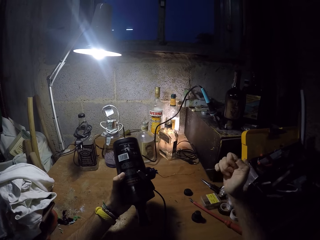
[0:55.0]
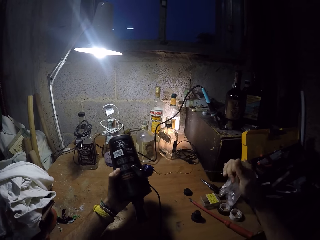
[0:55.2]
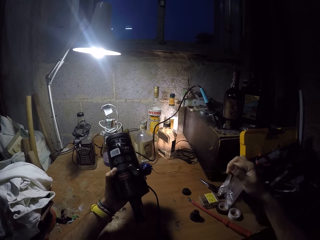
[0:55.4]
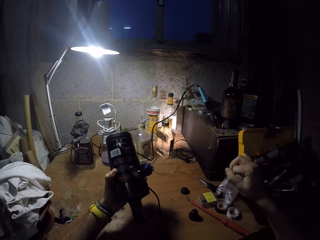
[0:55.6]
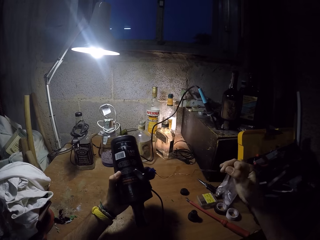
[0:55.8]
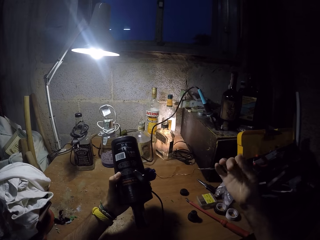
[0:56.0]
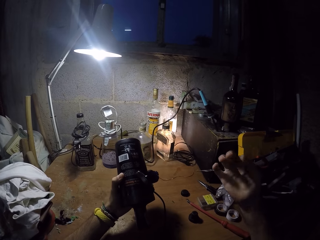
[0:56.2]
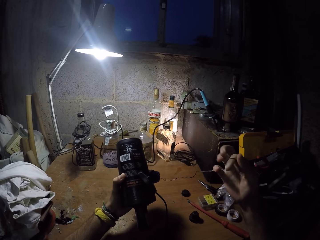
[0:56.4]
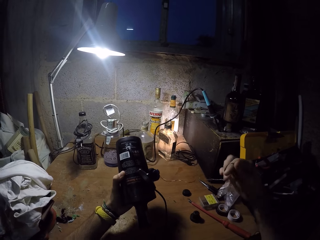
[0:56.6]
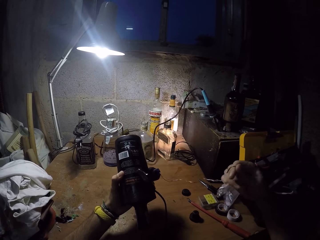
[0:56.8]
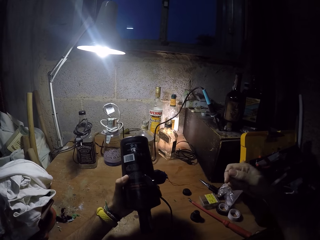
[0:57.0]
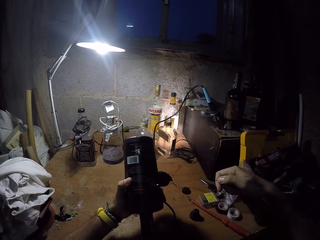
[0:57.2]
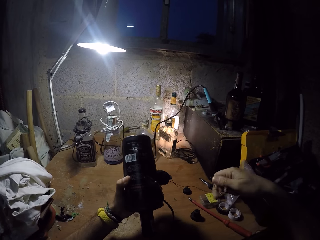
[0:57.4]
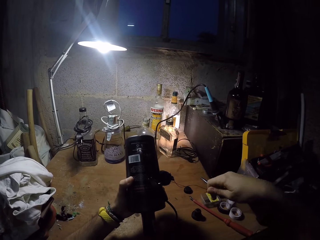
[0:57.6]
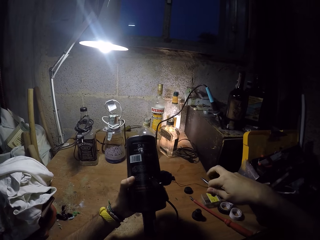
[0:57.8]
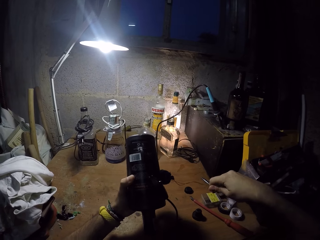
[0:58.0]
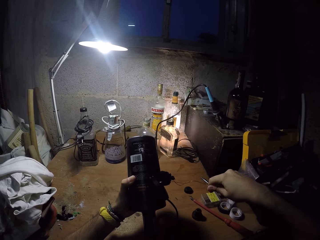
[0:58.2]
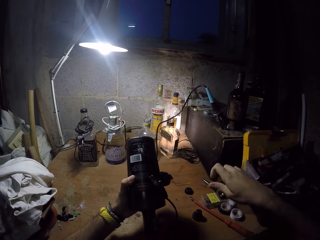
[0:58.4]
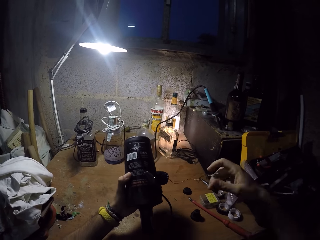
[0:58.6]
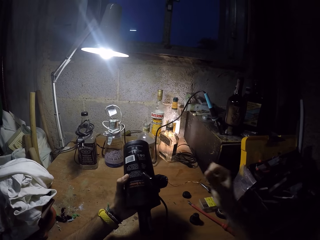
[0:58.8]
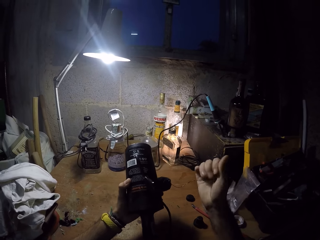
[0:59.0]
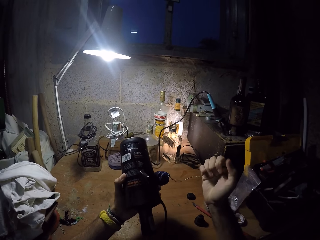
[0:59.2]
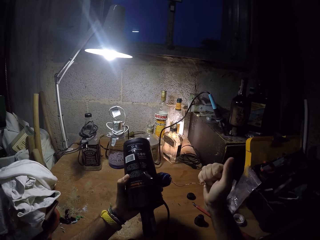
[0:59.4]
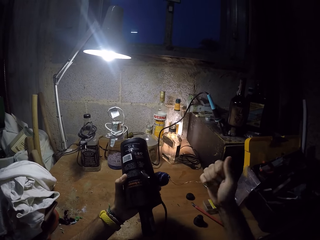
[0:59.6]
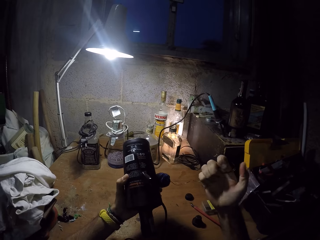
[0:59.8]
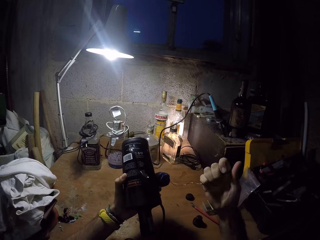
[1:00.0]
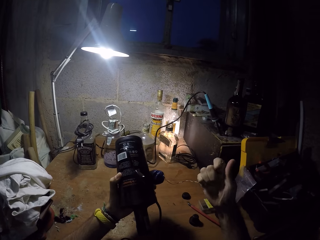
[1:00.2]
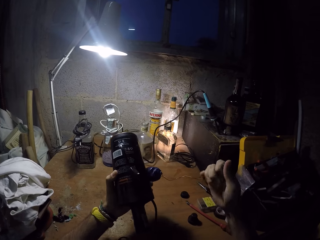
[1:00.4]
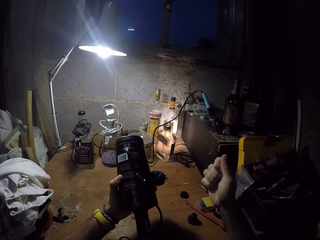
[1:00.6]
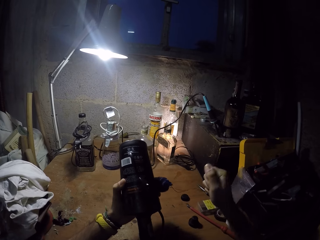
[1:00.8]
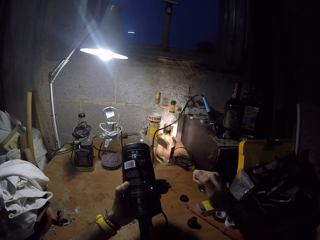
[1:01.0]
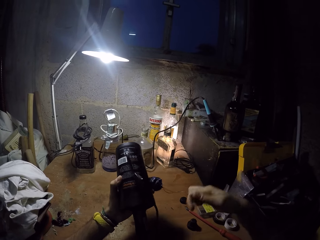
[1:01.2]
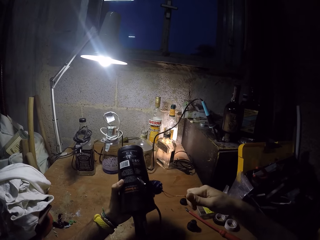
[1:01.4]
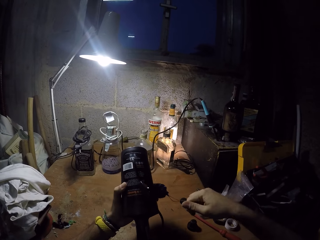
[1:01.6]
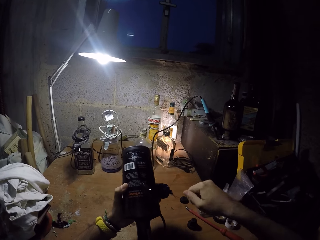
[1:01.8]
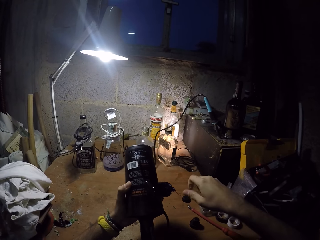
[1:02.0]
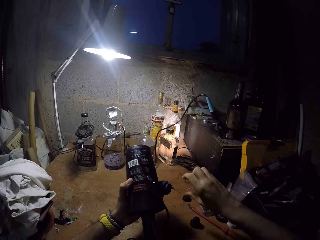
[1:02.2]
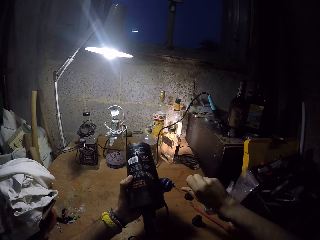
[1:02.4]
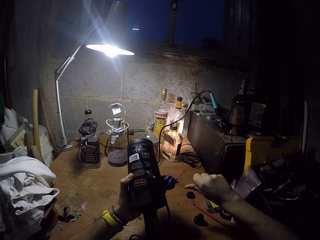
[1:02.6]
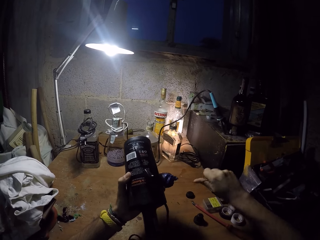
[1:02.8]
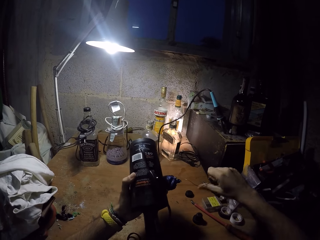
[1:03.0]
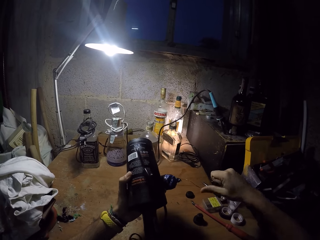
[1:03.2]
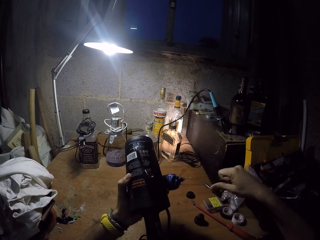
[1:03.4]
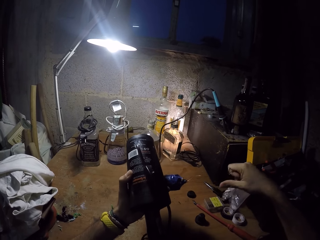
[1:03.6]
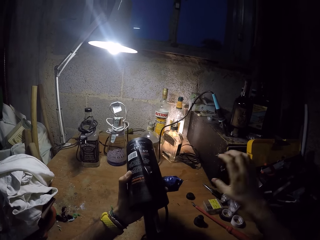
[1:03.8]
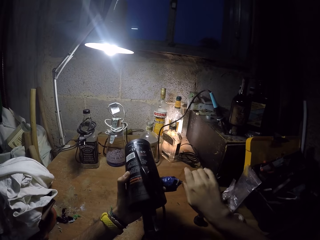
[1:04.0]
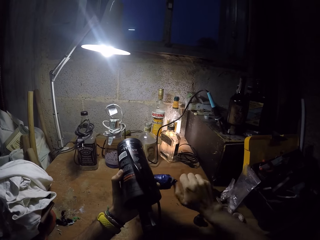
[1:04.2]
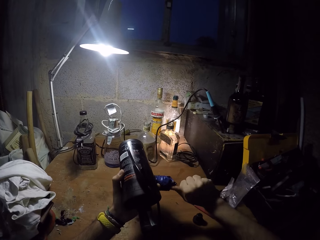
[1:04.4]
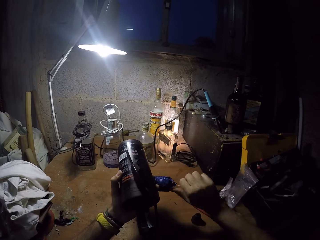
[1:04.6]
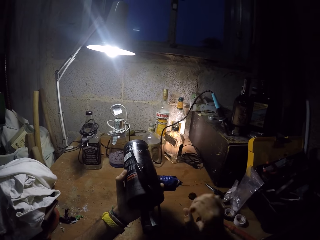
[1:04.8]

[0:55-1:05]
The camera wearer folds the wires with his right hand.

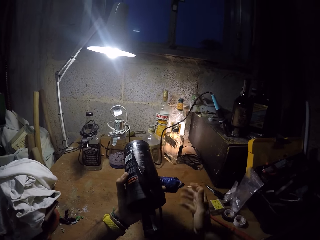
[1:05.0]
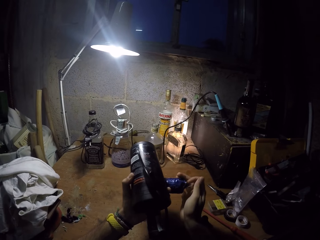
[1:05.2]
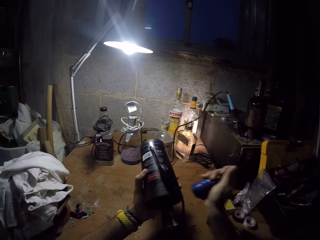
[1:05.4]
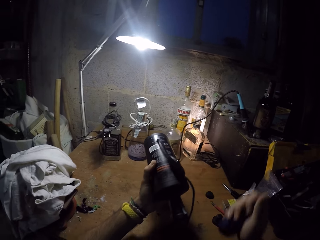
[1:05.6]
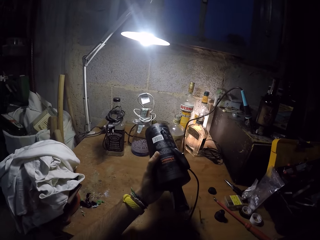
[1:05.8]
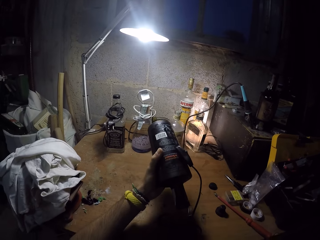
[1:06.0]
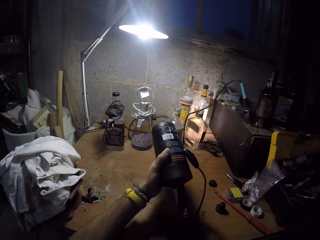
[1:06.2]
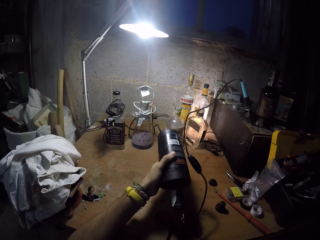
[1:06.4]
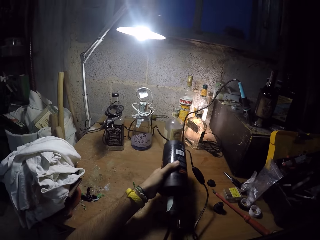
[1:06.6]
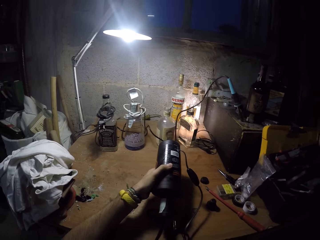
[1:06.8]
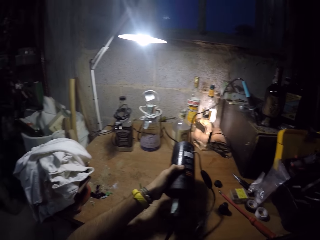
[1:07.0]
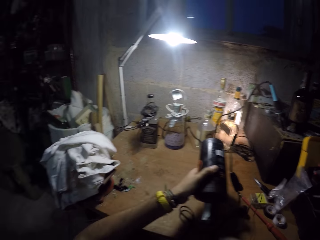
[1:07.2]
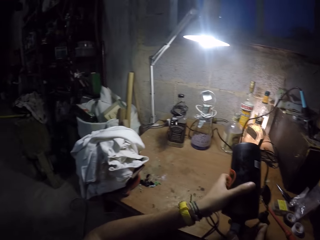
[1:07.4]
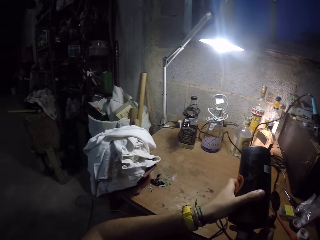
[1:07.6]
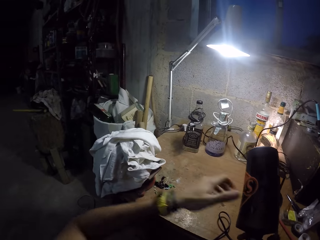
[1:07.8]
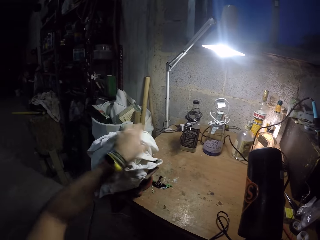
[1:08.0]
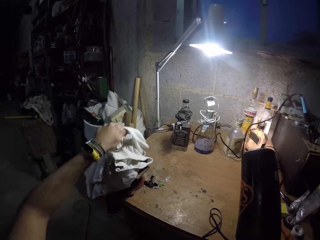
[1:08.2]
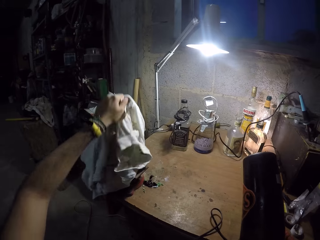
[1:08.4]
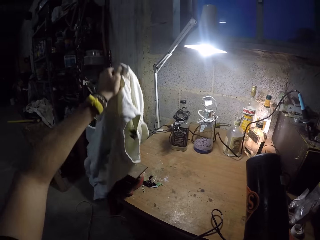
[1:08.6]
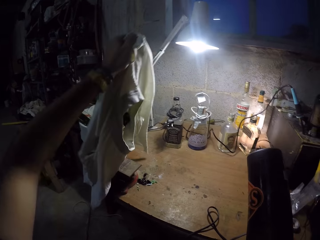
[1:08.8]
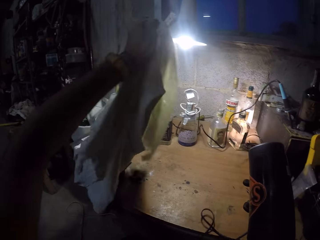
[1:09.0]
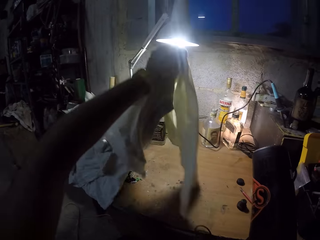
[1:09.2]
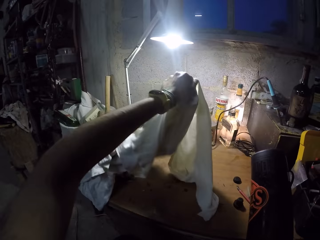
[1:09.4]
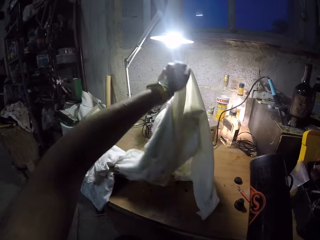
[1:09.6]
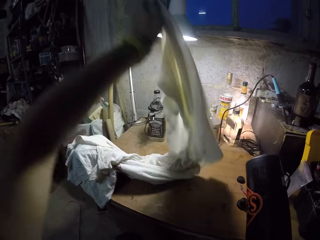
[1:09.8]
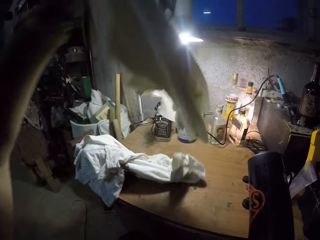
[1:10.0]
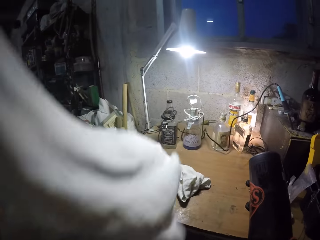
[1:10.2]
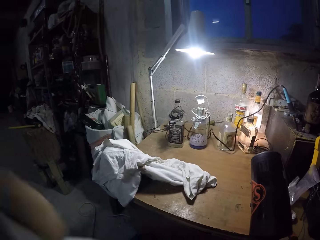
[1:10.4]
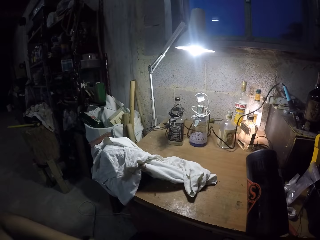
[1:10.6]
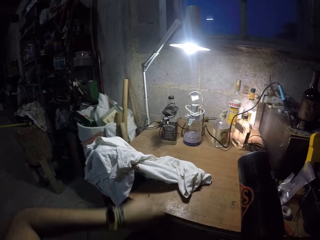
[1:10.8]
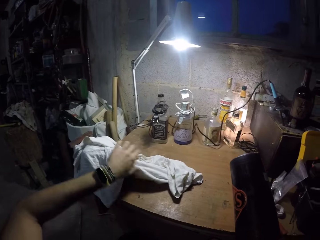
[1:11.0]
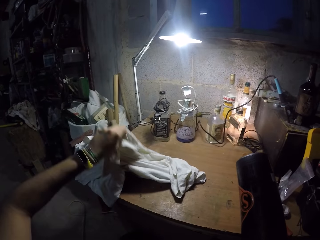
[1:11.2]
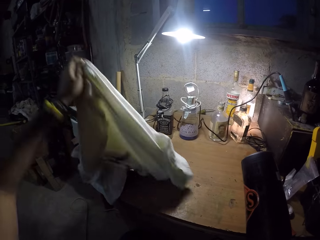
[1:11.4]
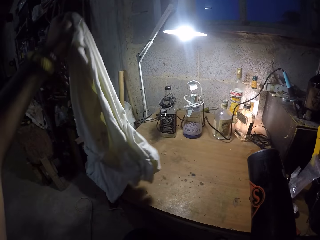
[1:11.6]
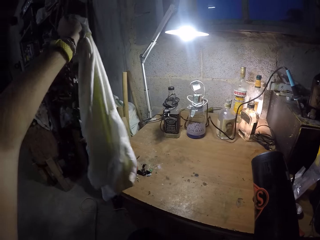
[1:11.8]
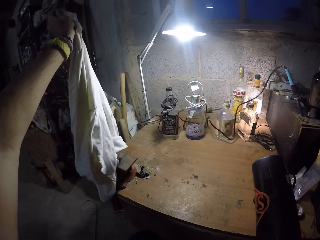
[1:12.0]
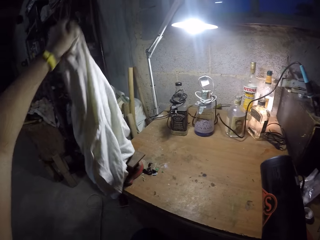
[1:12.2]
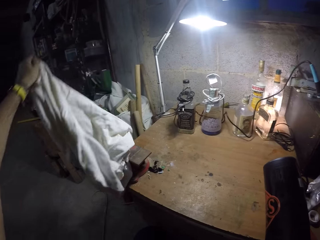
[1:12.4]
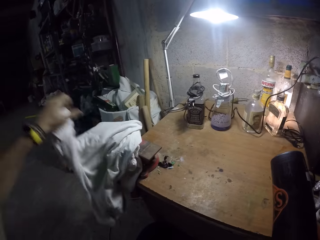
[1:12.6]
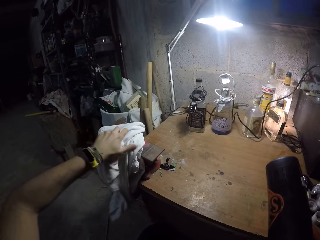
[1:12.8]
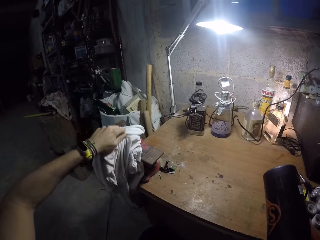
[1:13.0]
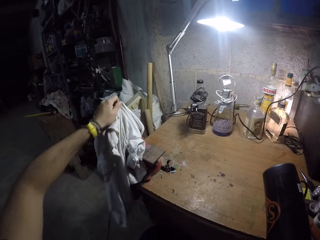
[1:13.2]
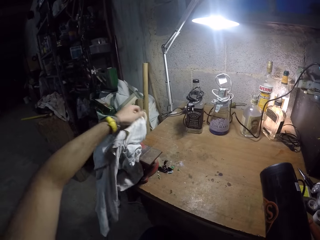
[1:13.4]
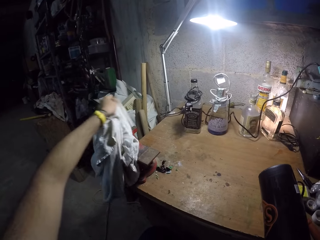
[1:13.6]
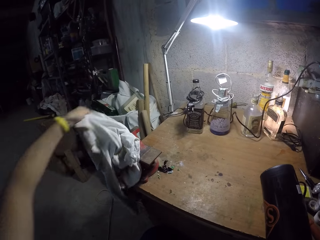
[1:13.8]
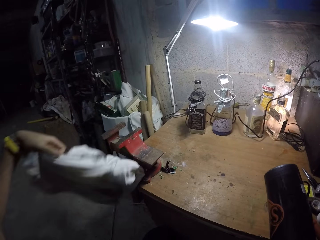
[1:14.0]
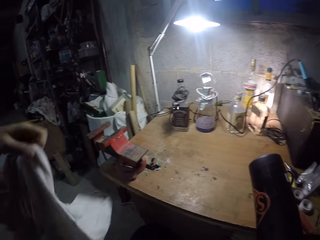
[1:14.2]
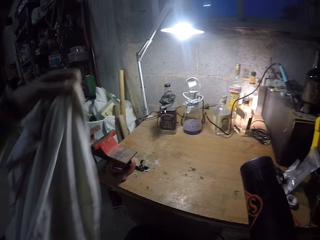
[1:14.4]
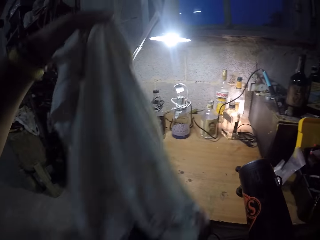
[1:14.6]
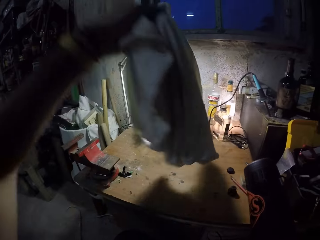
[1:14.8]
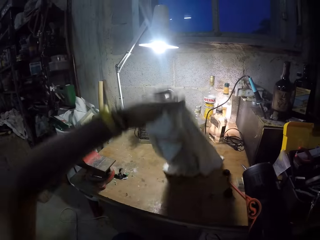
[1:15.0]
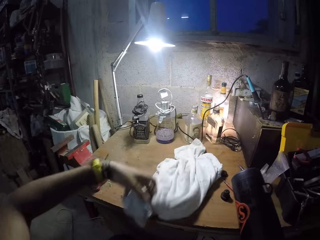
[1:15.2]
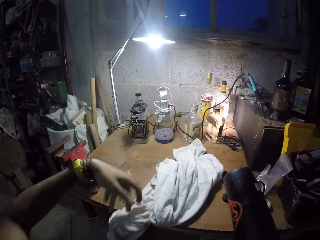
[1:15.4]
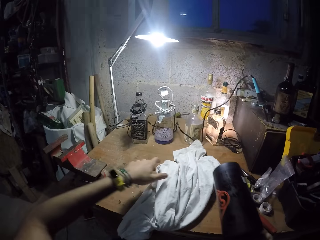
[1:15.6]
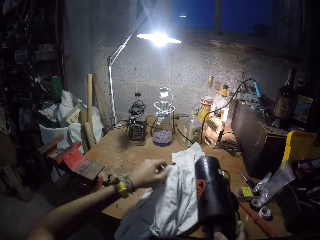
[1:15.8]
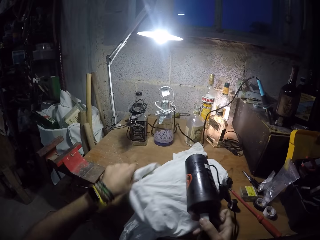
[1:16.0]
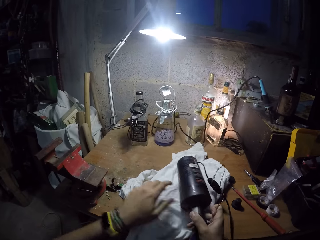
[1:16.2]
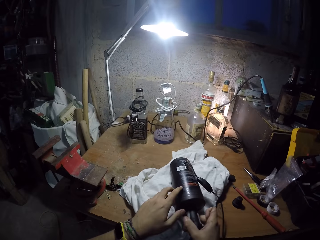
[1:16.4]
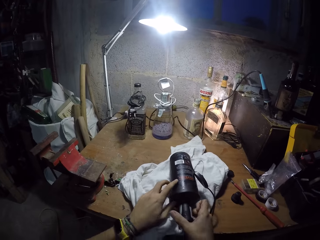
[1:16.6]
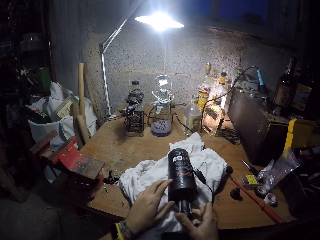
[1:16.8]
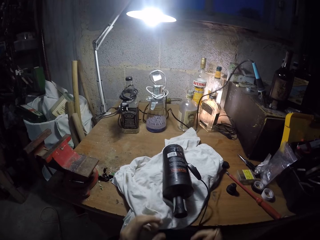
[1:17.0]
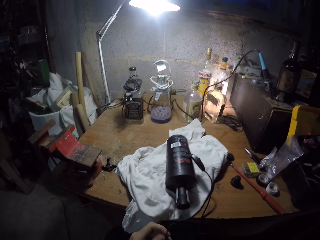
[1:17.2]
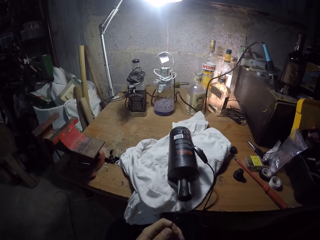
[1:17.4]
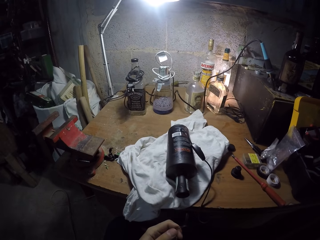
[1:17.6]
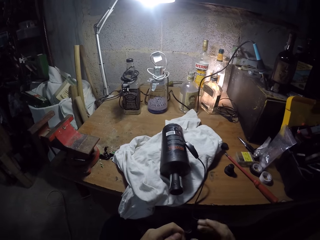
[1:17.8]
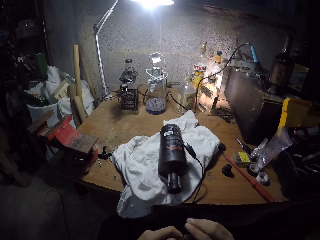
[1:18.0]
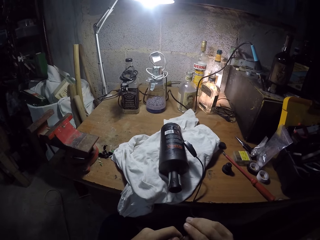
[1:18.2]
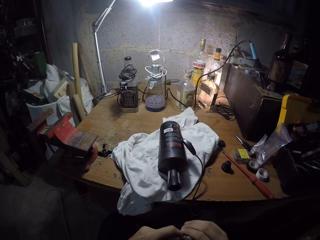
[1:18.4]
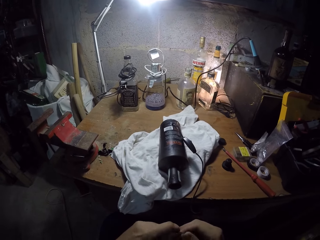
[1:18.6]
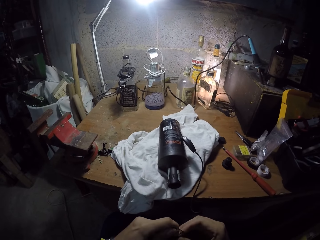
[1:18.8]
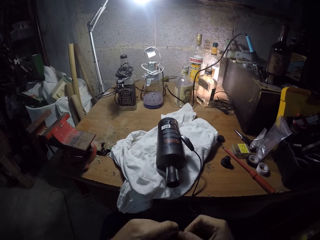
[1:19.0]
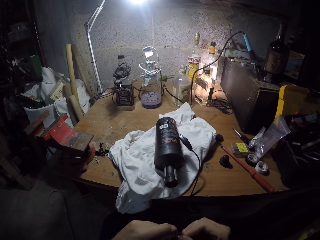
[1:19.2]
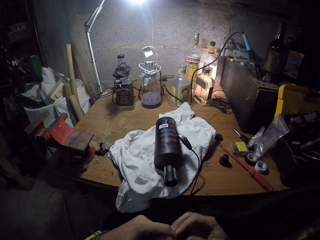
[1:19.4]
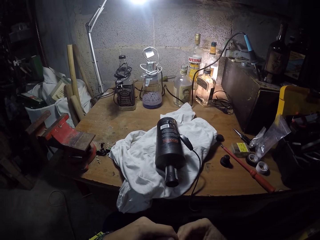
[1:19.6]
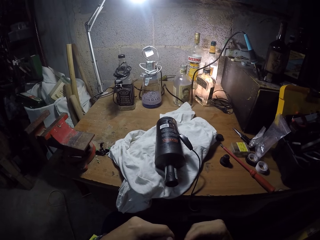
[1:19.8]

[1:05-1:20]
The camera wearer removes the box from his left hand with his right hand. He holds a solder wire. He lowers the bottle to the table with his left hand. He transfers the bottle from his left hand to his right hand. He separates two cloths with his left hand. He picks up a cloth. He lifts up the cloth from the table with his left hand. He drops the cloth. He removes the cloth from a bench vice with his left hand. He holds the cloth. He puts the cloth on the table with his left hand. He adjusts the cloth on the table with his left hand. He spreads the cloth on the table. He puts the bottle on the cloth with his right hand. He folds the wires with his hands. He holds the solder wire.
